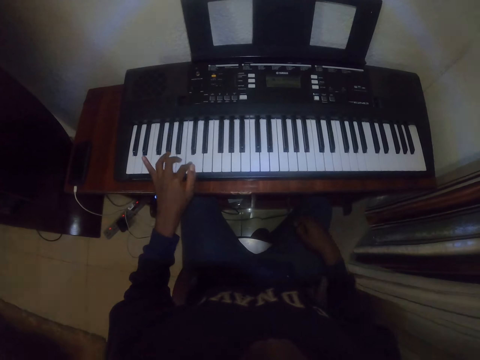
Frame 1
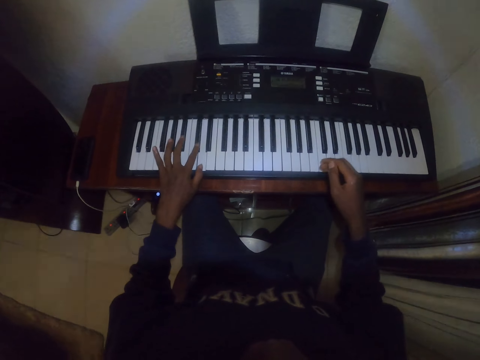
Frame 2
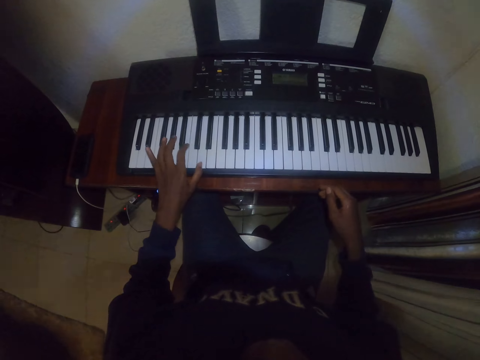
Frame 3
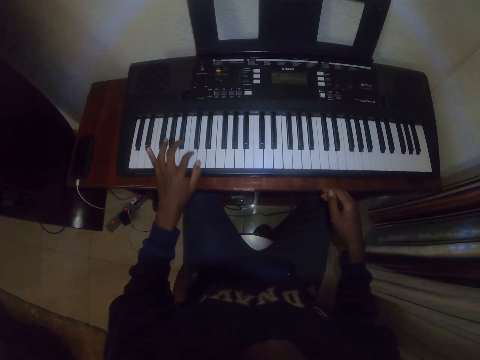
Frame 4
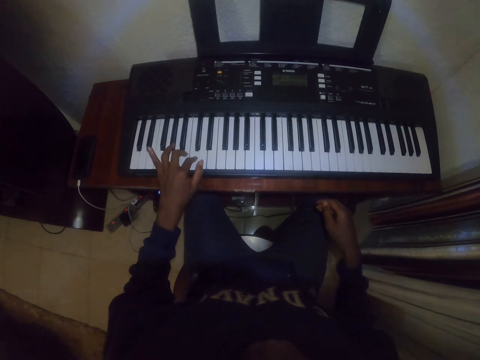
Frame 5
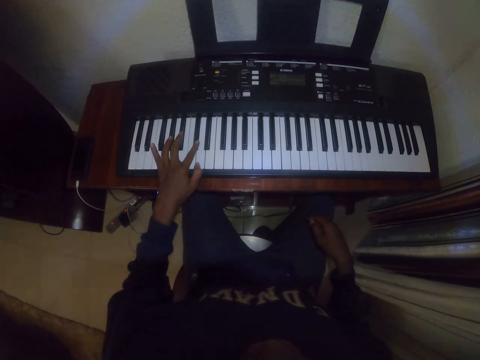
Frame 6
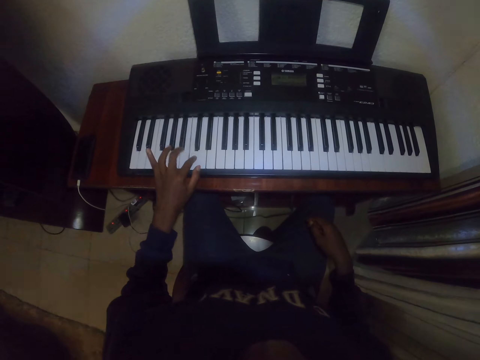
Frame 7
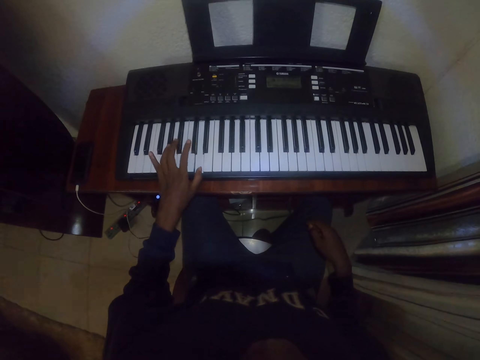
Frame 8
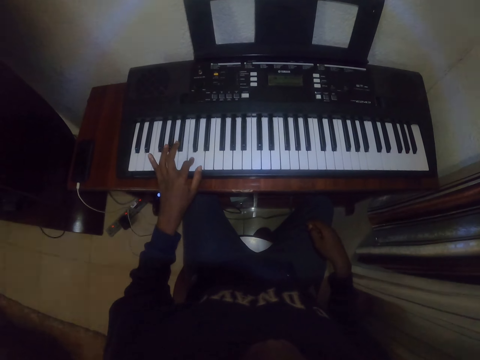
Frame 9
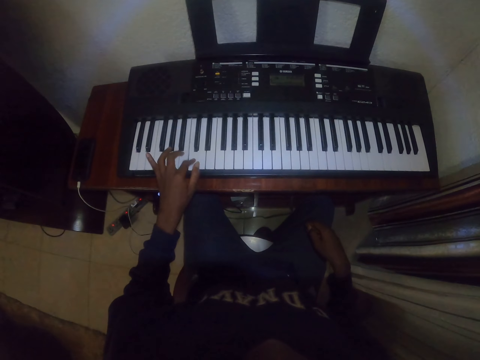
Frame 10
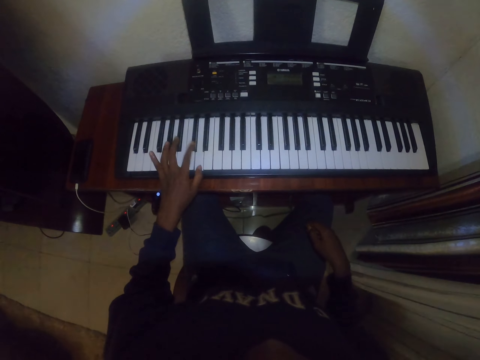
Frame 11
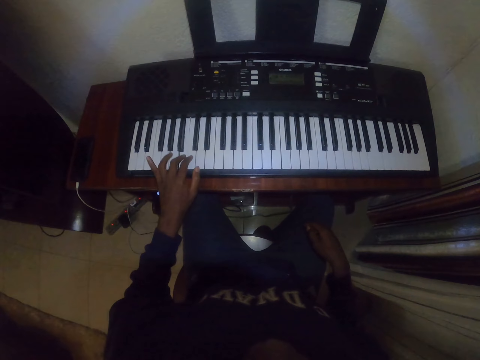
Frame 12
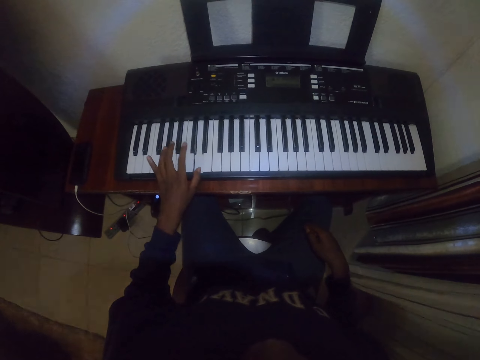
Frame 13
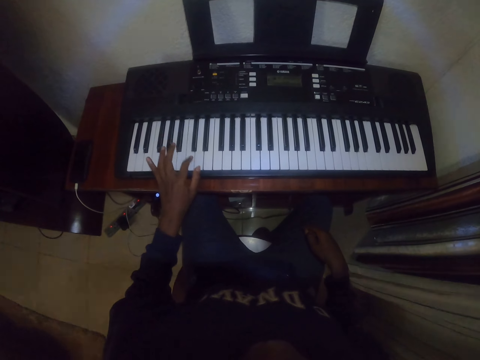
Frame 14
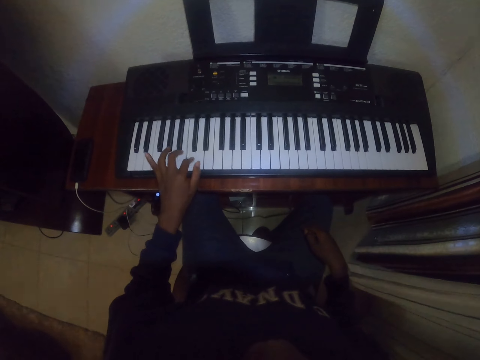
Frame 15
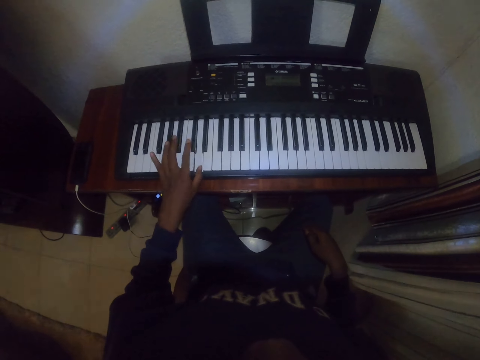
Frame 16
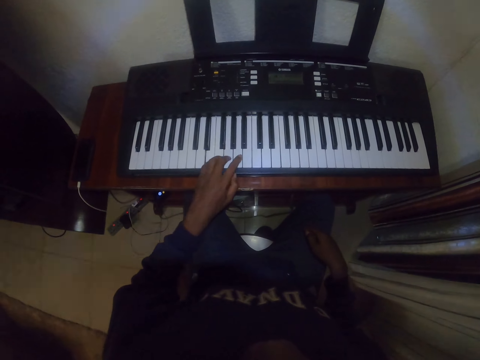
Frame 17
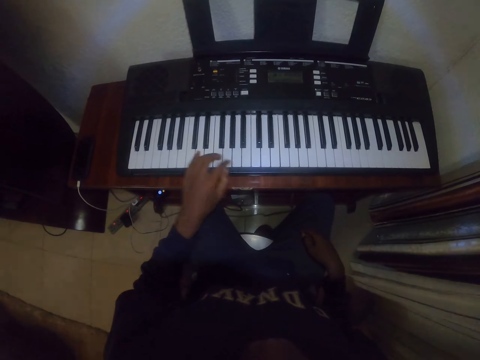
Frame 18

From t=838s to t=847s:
The camera wearer raises his right hand. He puts his right hand on the leg. He plays the piano with his left hand.

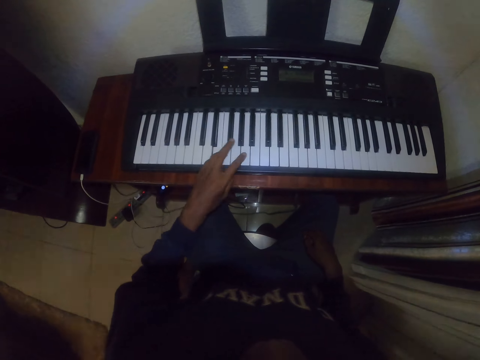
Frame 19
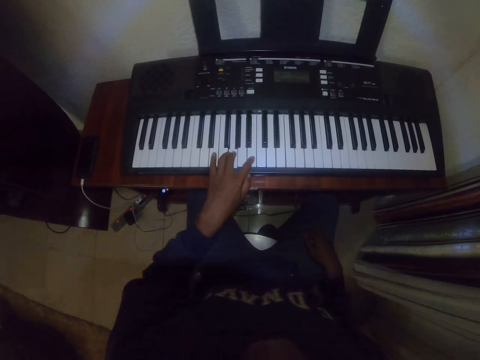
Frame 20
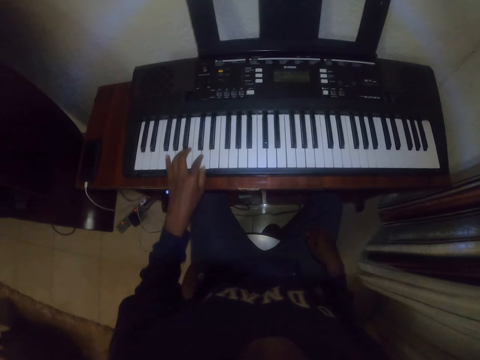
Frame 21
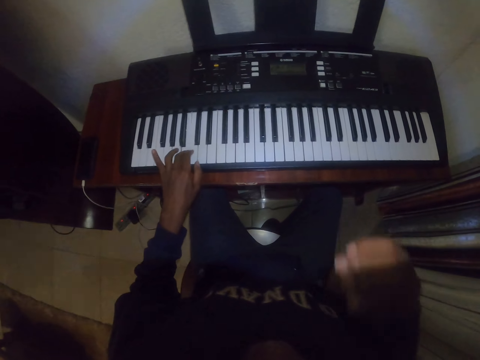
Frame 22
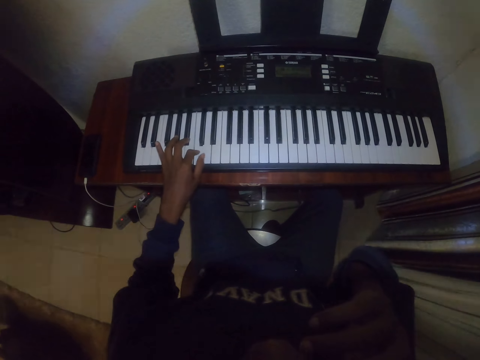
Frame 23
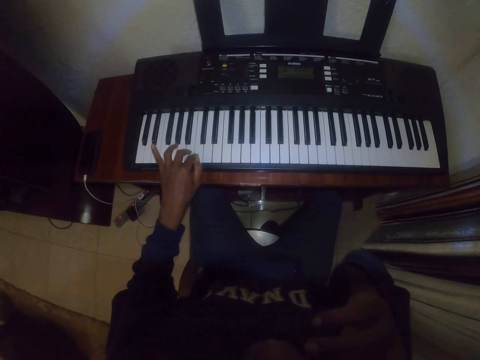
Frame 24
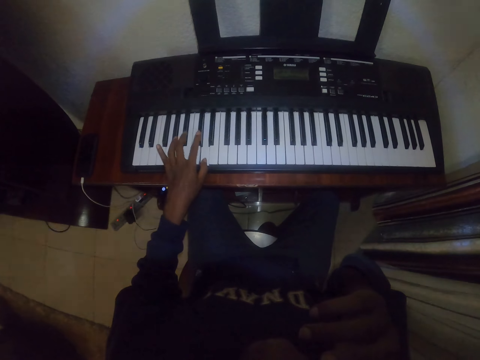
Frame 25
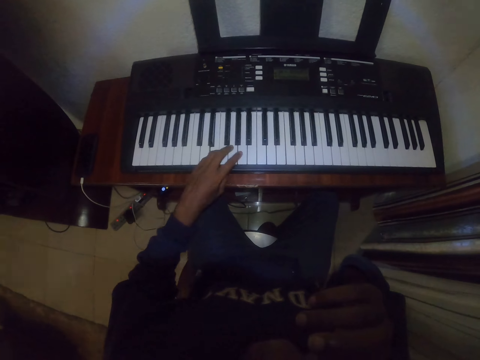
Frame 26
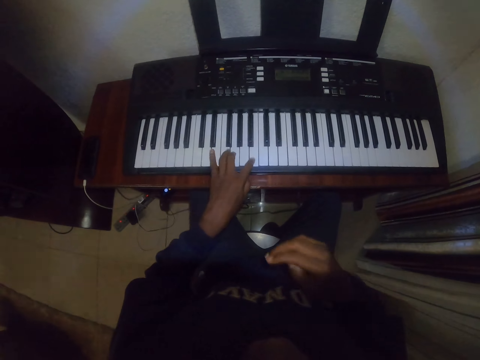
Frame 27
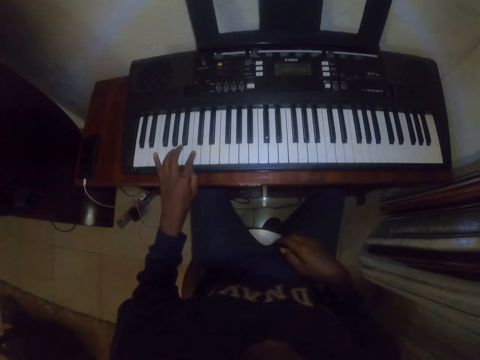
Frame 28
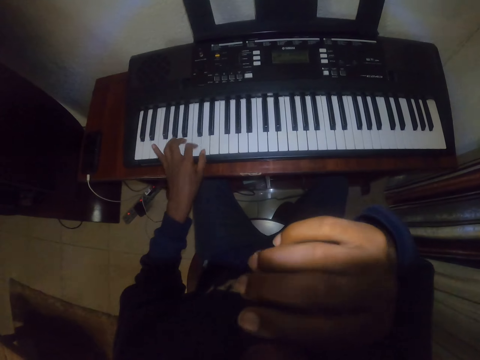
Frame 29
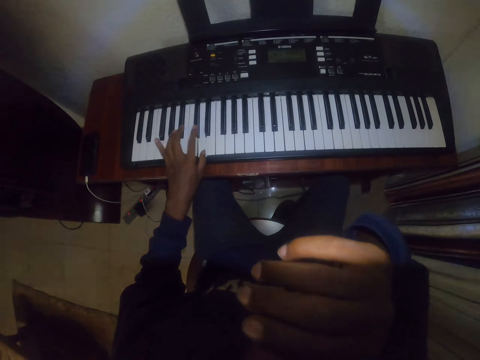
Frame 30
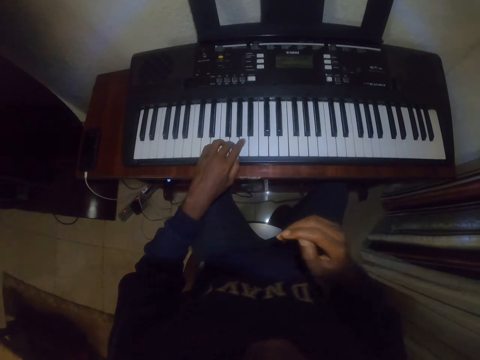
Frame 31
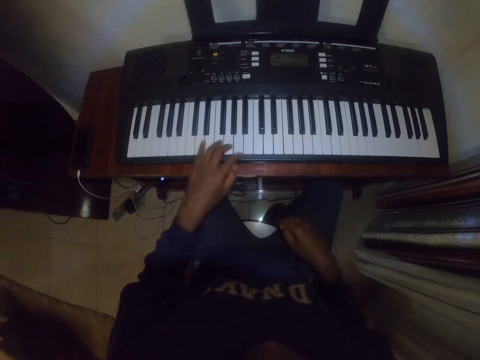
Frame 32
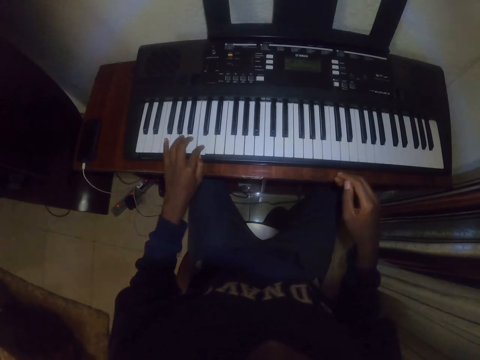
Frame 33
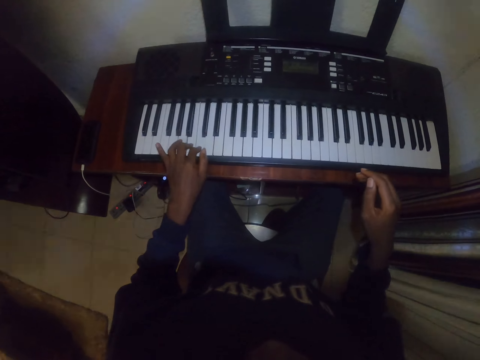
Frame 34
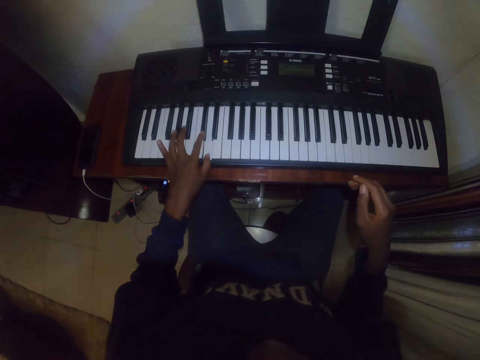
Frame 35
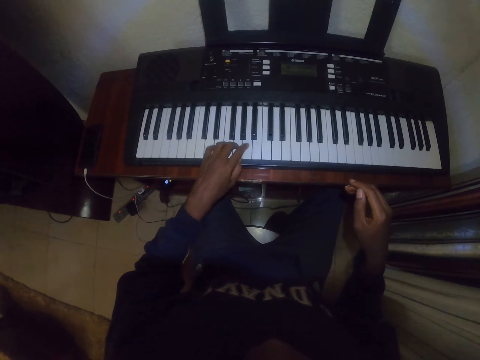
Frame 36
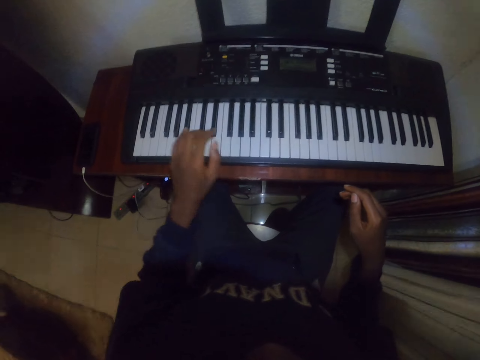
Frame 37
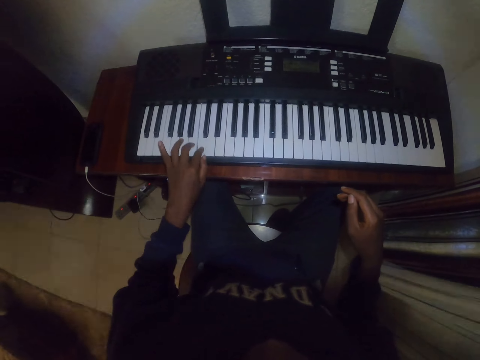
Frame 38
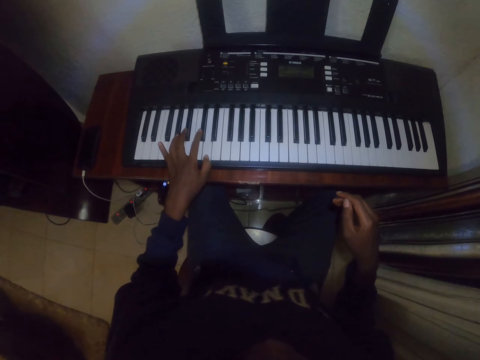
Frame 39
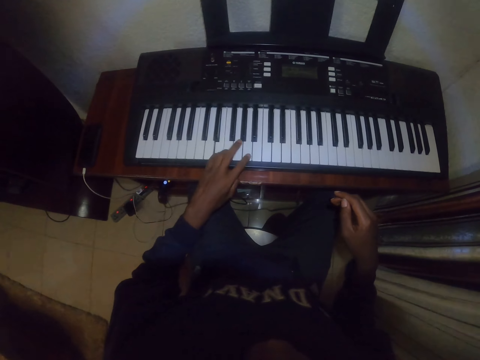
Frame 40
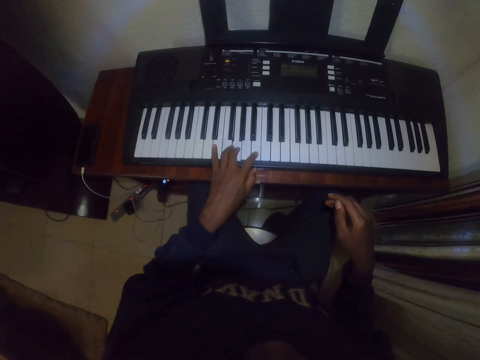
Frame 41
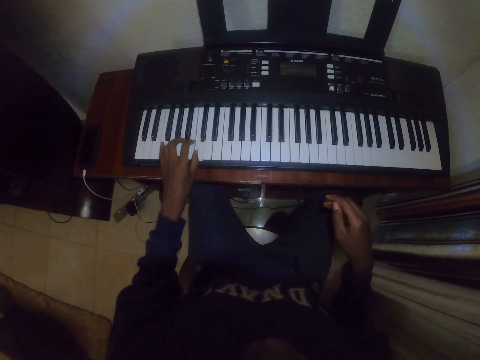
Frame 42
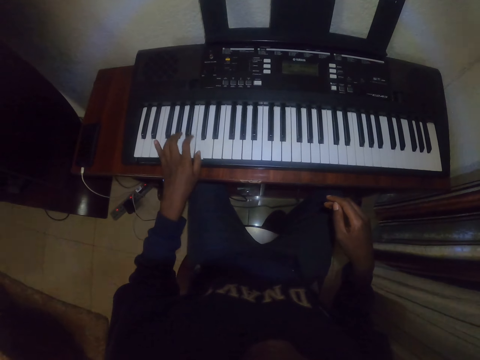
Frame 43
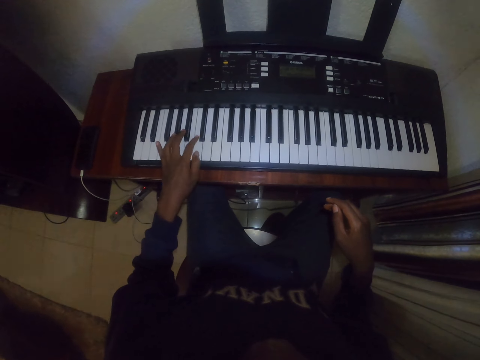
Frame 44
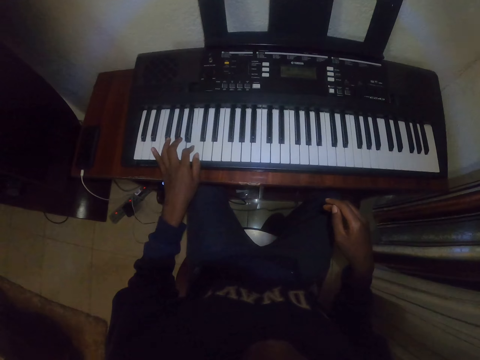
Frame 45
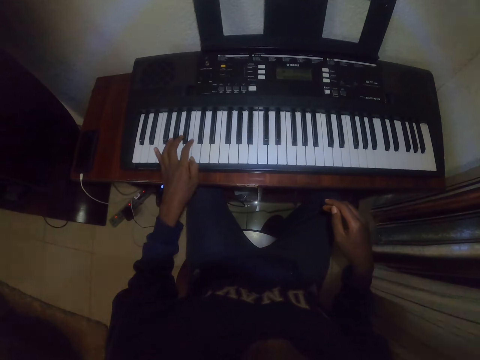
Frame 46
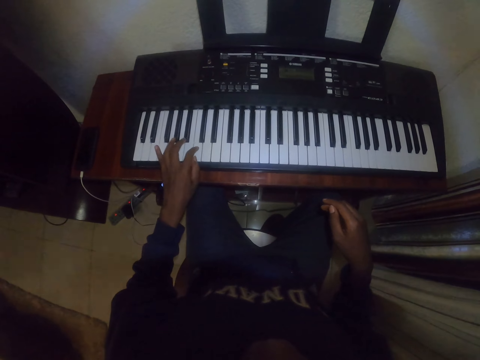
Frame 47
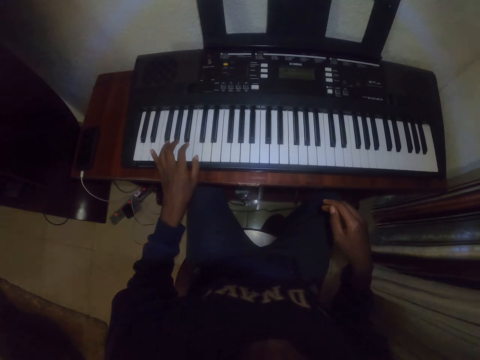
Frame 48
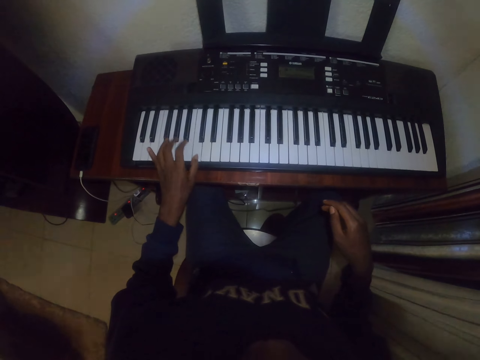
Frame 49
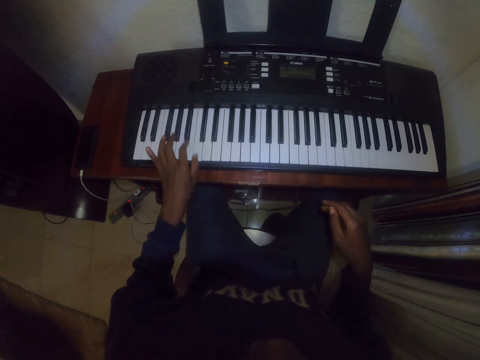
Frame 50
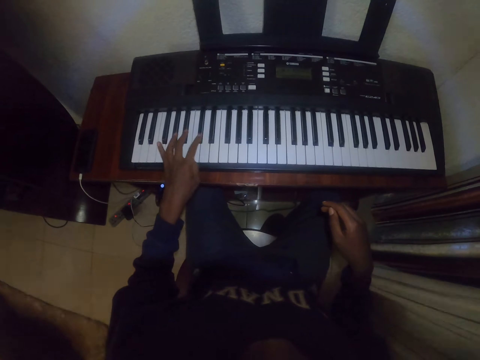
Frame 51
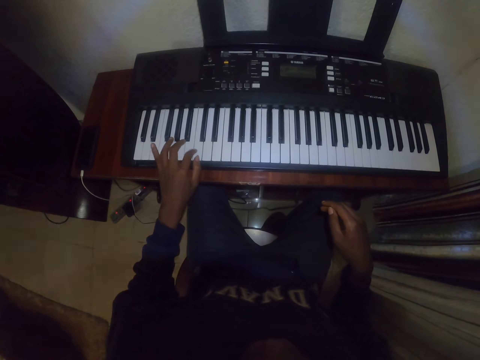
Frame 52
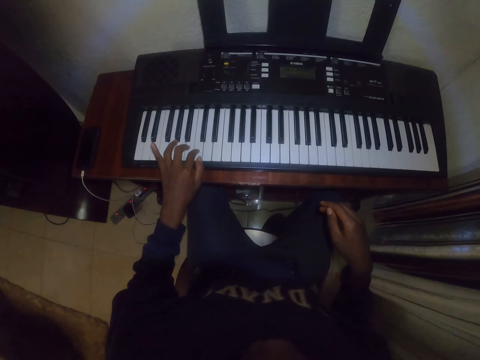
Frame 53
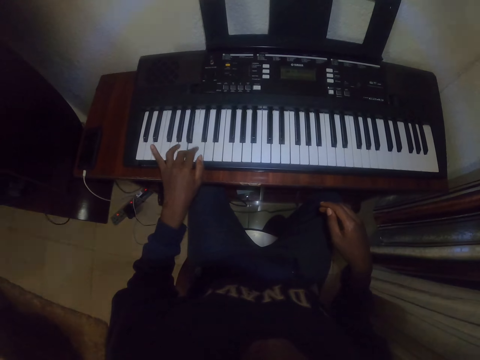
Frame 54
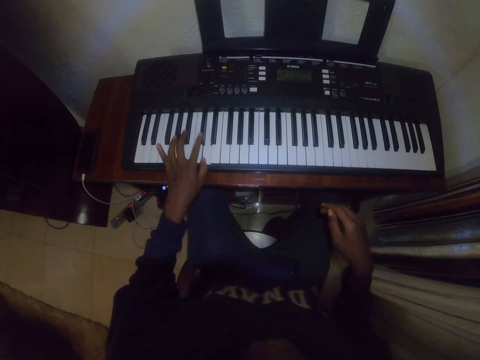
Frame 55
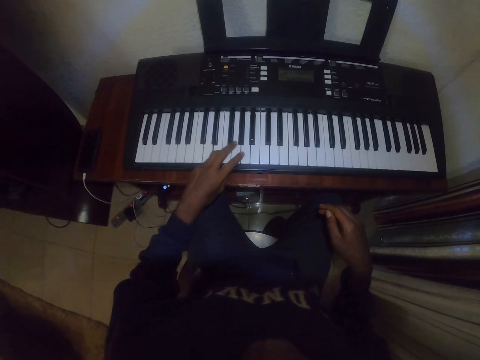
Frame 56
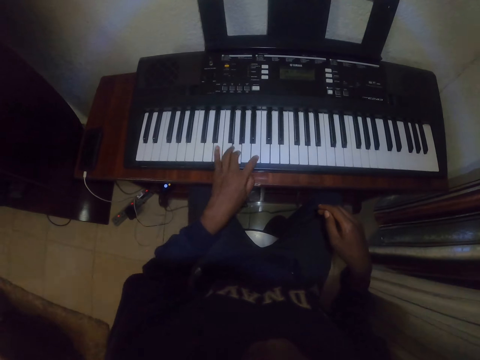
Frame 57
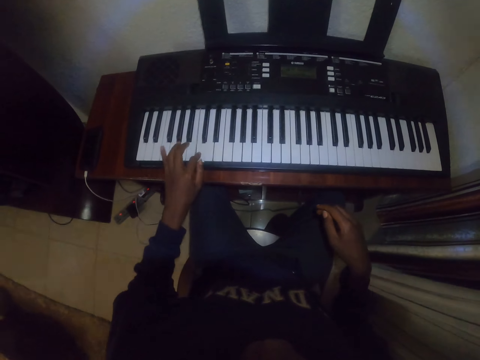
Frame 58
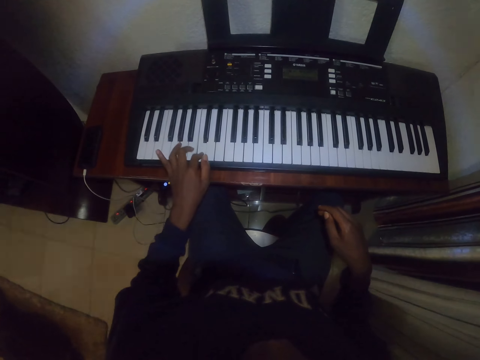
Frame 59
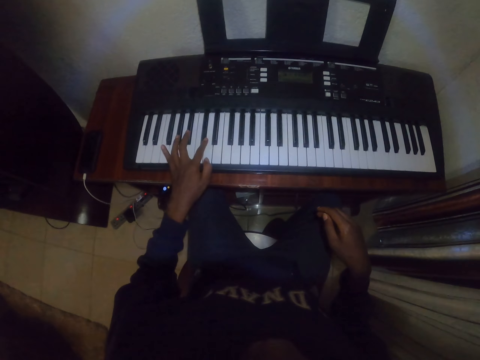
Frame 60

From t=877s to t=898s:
The camera wearer raises his hand, puts the hand down, raises the hand and puts the hand down. He plays the keyboard with one hand. He raises the hand. He plays the keyboard. He plays the piano with his left hand.
